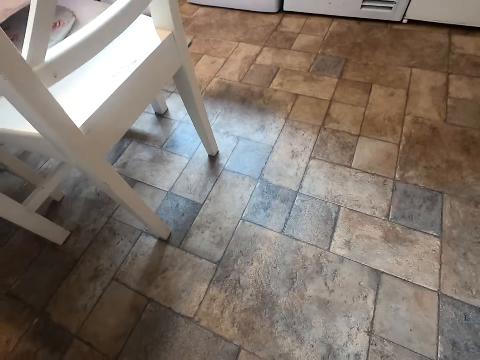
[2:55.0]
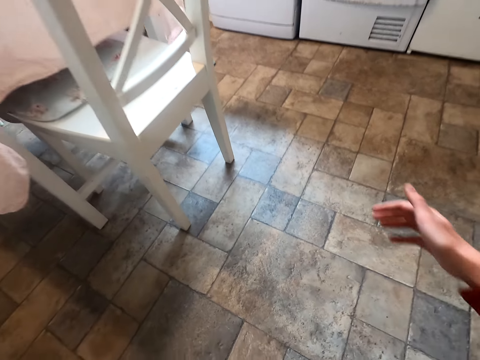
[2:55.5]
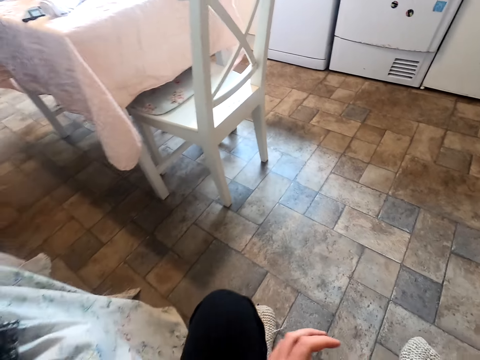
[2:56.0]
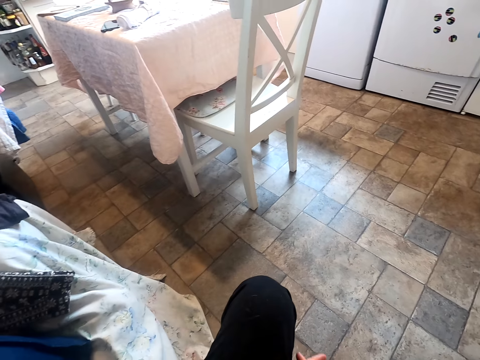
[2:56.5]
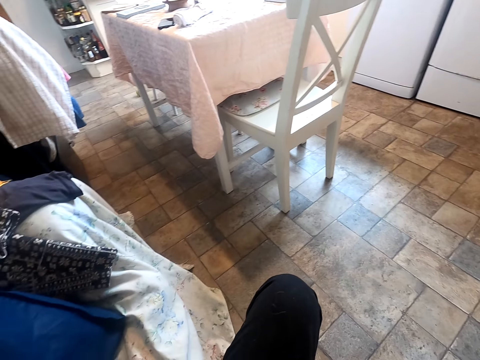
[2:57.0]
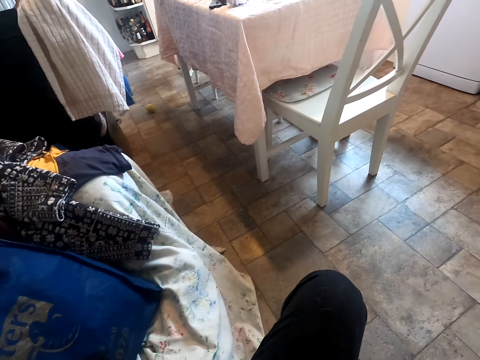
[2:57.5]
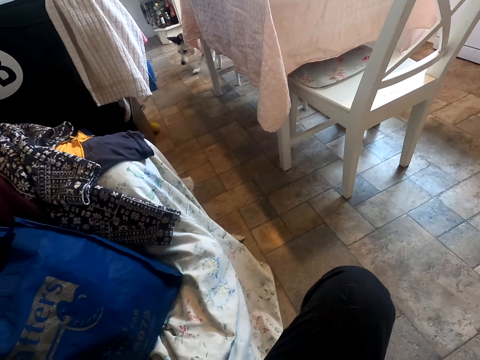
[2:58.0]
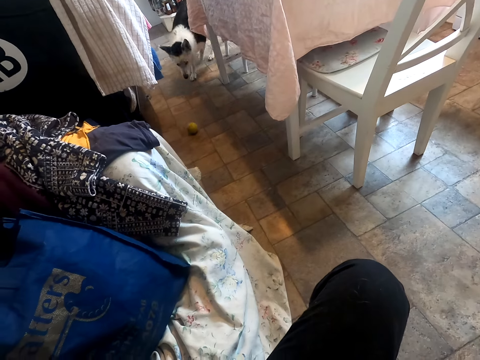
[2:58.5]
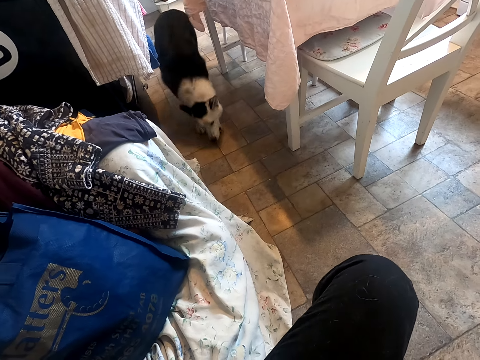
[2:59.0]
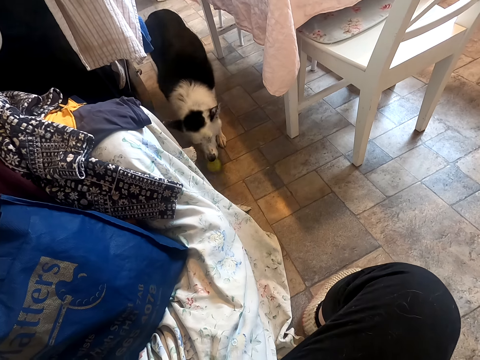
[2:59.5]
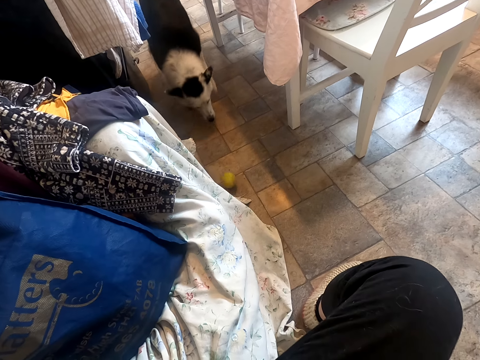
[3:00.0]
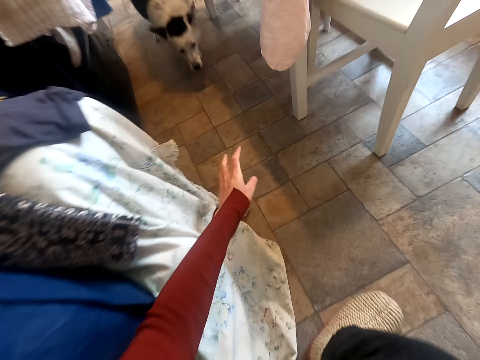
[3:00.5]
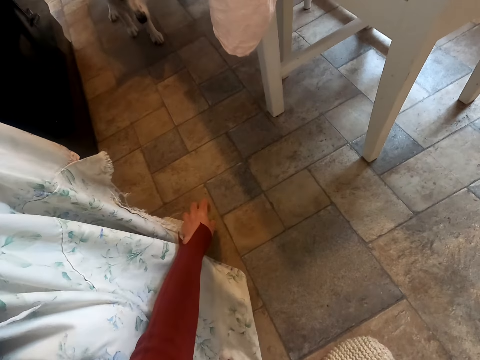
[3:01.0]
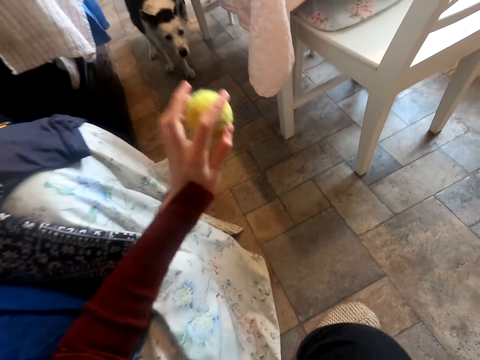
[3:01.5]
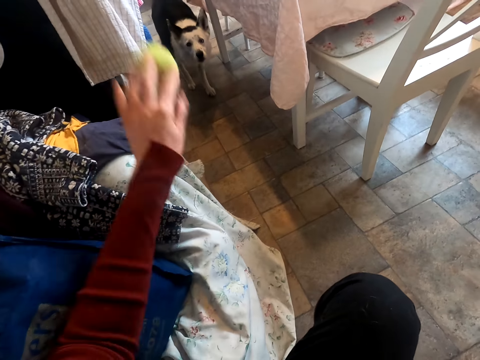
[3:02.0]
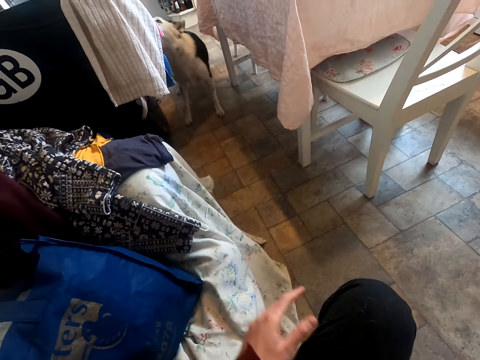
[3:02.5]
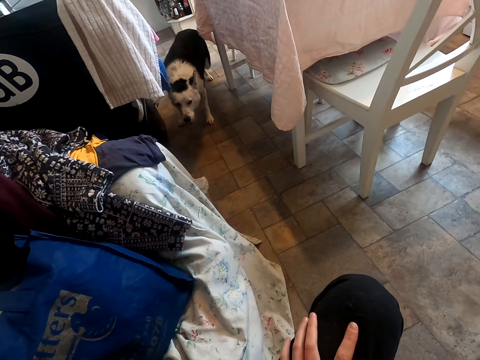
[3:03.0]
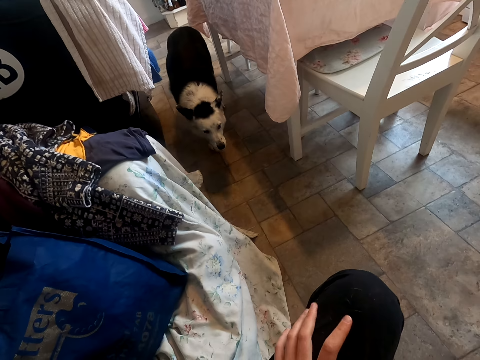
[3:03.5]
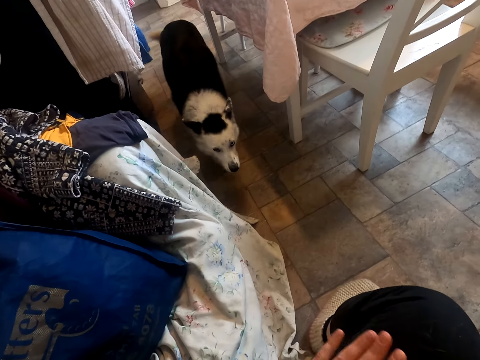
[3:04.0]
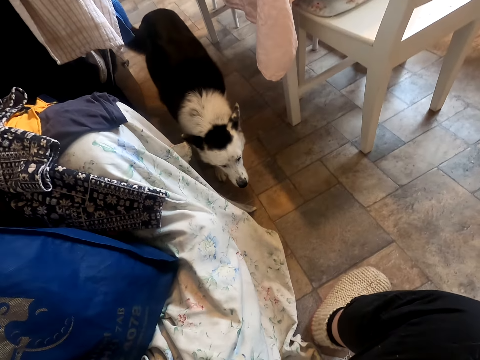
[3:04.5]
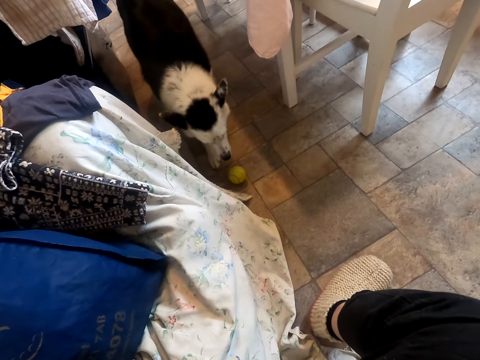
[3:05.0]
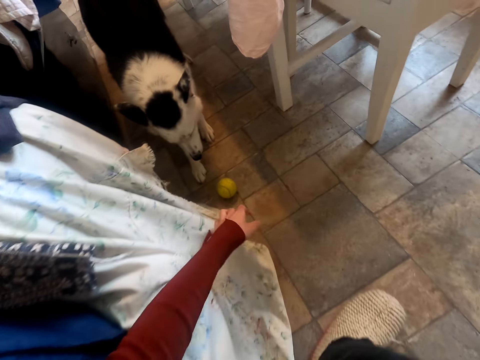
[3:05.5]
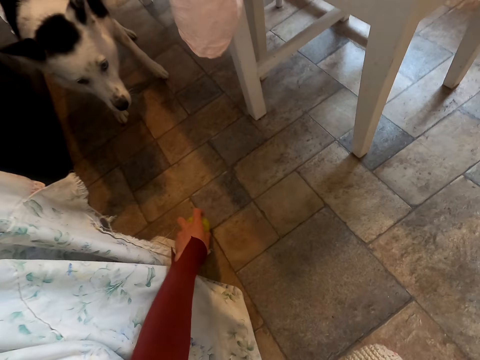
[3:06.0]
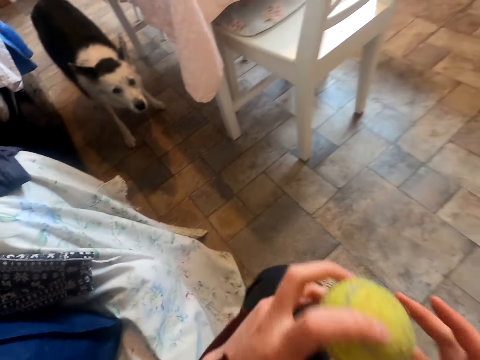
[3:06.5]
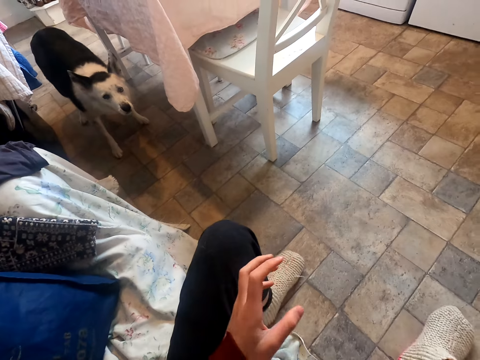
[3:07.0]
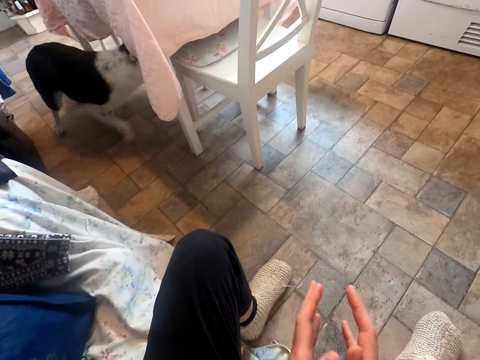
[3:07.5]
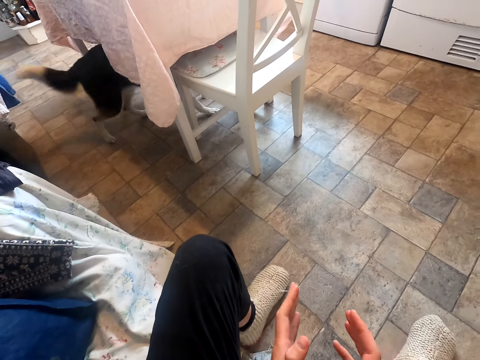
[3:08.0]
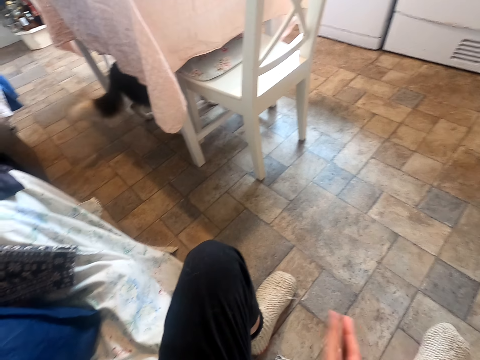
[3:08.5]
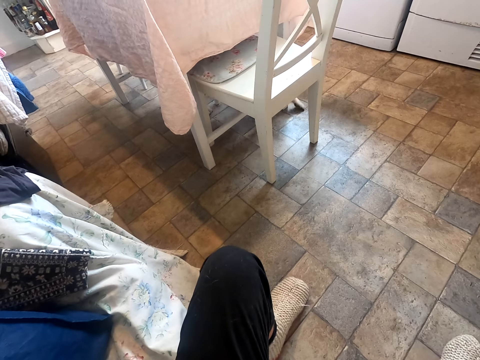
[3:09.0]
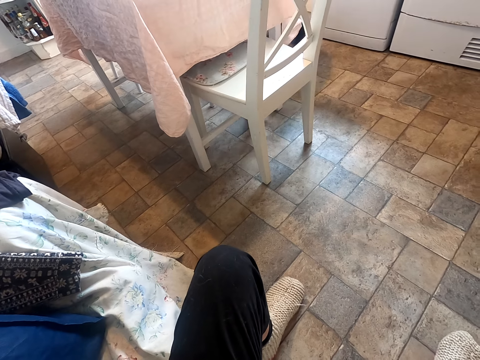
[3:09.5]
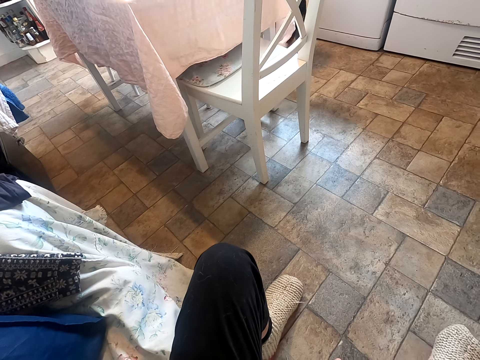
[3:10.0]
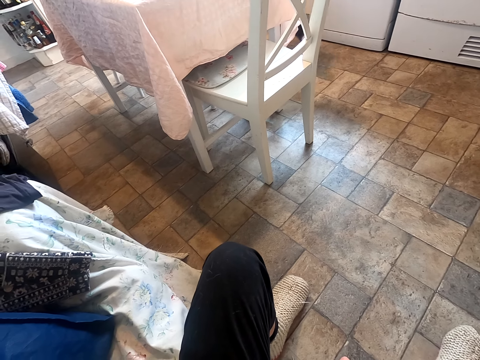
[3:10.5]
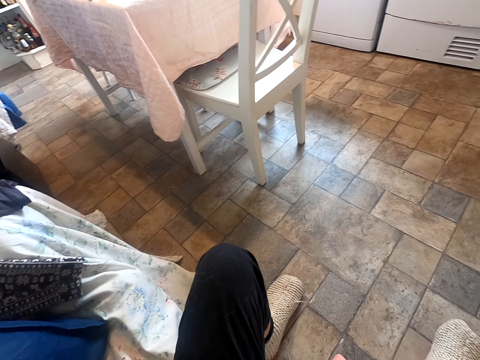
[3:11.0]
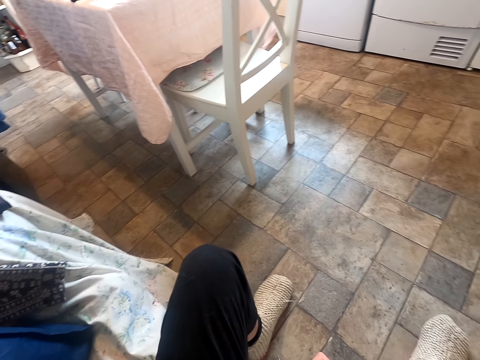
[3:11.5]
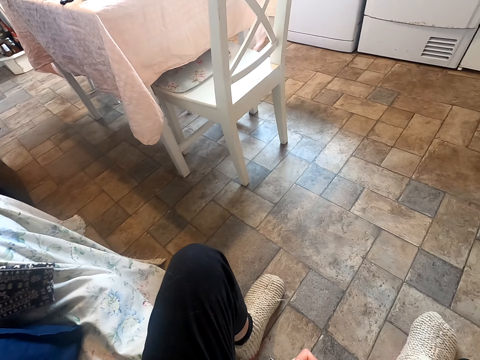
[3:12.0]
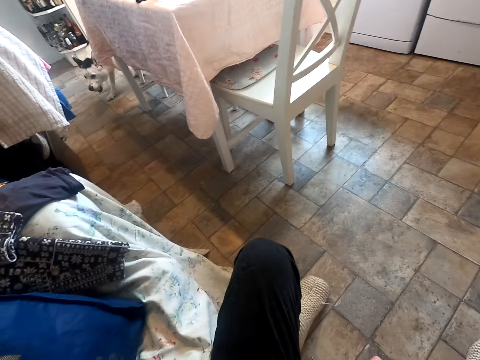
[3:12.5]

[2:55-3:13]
The camera wearer picks up the ball from the floor. He throws the ball on the floor. He stares at the dog. He picks up the ball from the floor. He throws the ball on the floor. He stares at the dog. He picks up the ball from the floor. He holds the ball with the other hand. He throws the ball on the floor. He claps his hands. He stares at the dog.

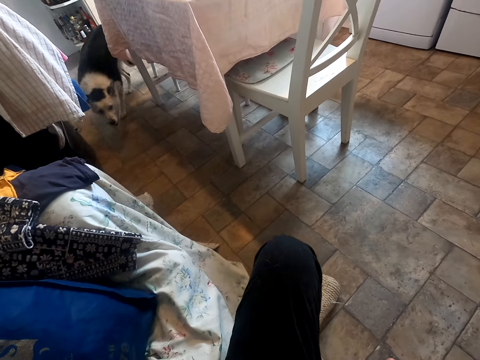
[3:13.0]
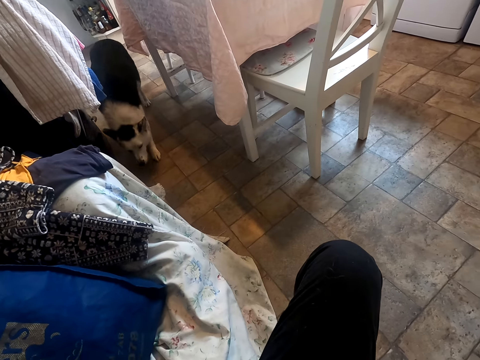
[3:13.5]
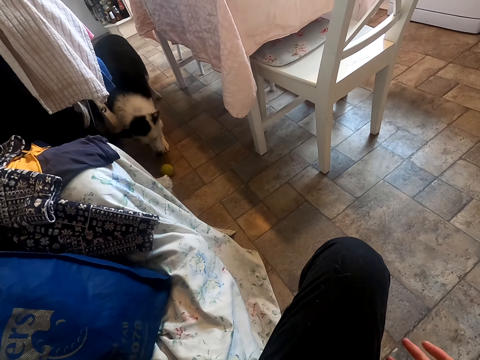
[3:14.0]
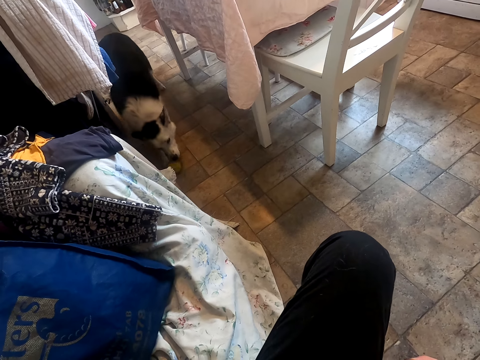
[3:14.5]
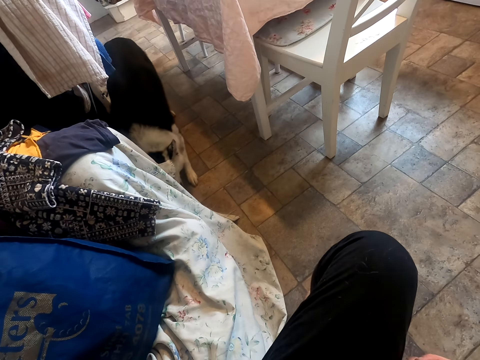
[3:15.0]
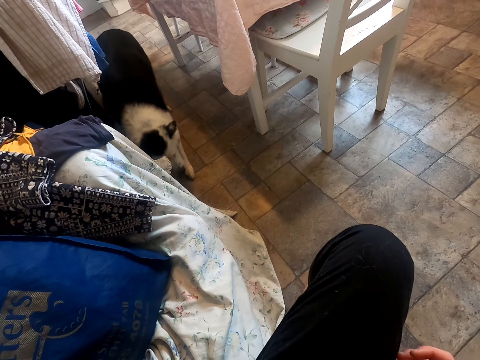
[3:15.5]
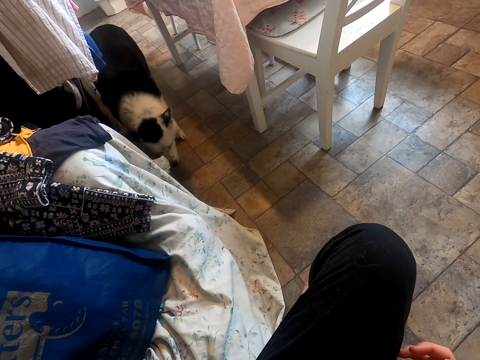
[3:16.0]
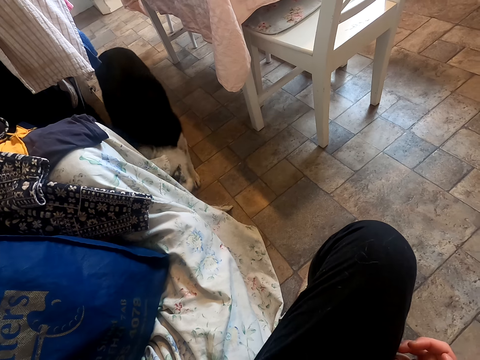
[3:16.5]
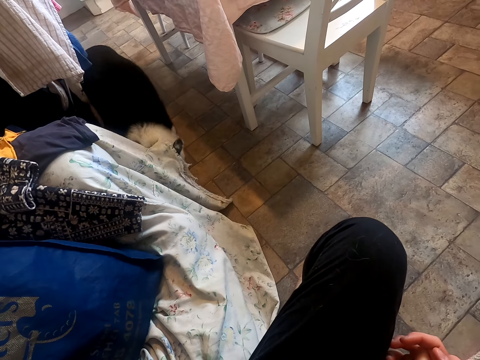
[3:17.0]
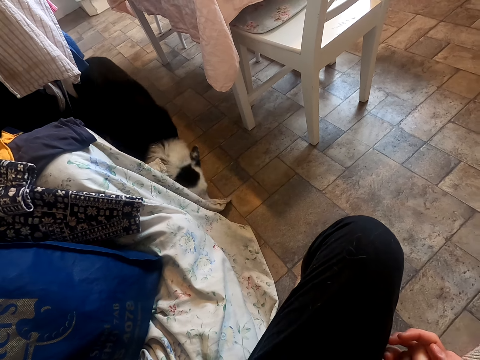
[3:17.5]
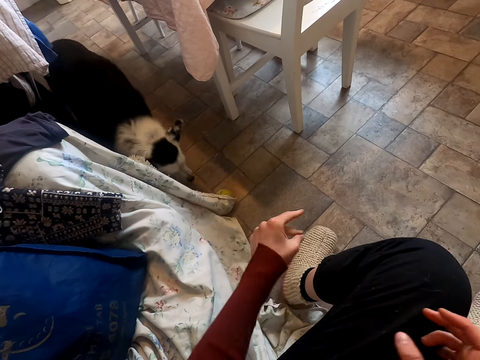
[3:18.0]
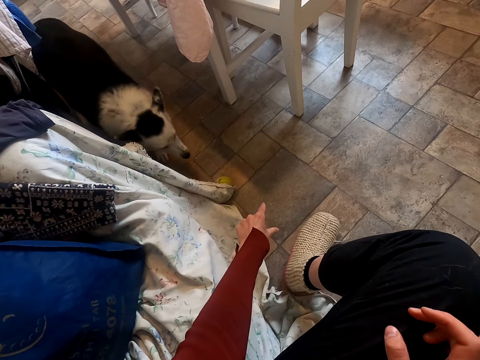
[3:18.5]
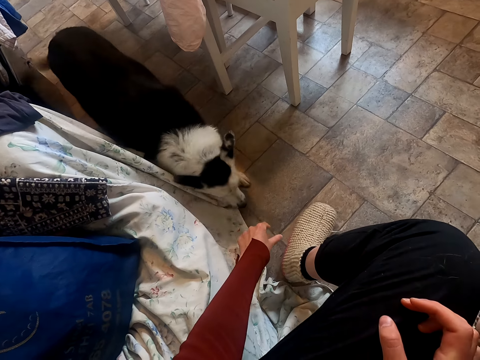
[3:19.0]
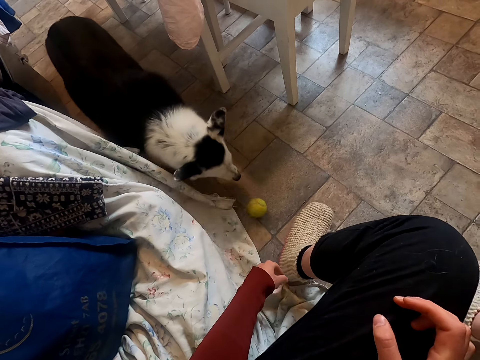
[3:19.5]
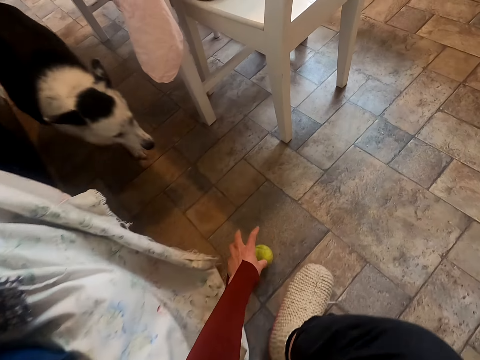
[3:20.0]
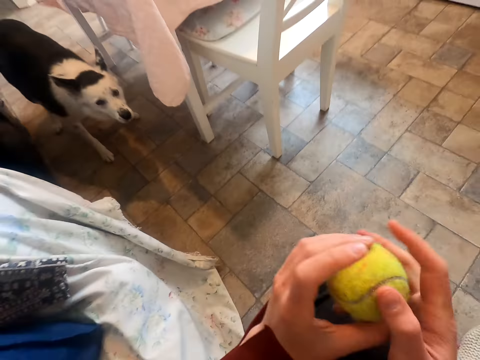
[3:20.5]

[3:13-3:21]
The camera wearer gestures with his hand. He picks up the ball from the floor.
